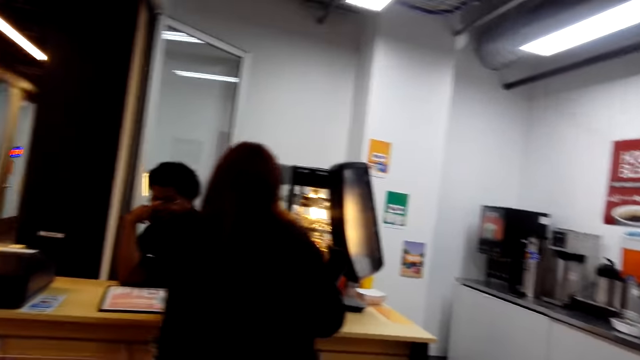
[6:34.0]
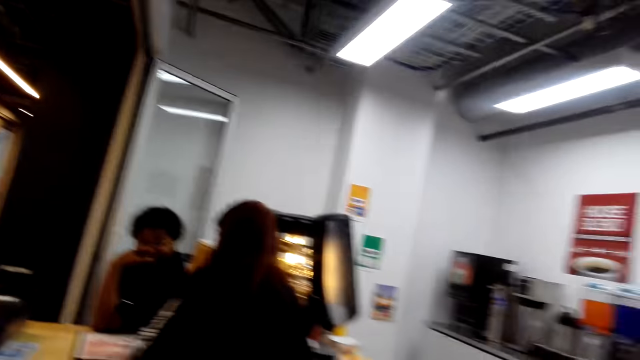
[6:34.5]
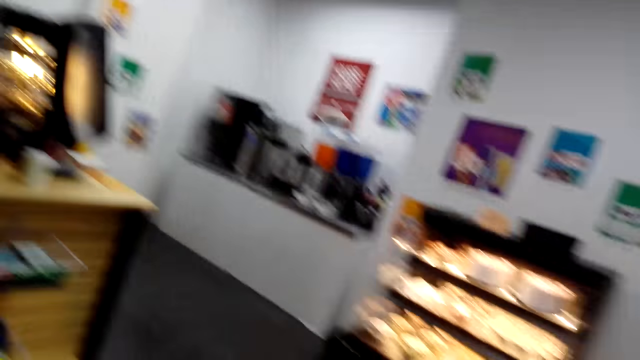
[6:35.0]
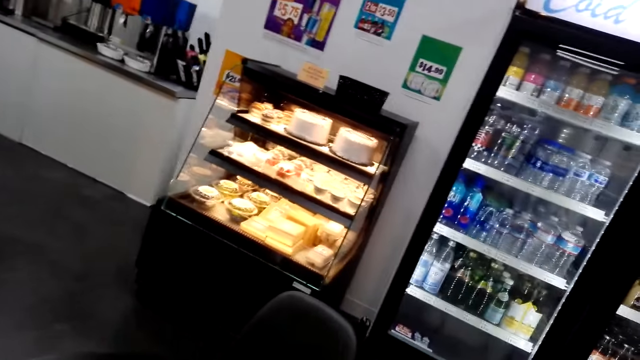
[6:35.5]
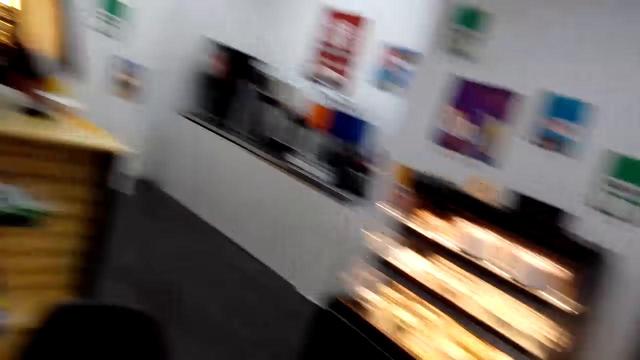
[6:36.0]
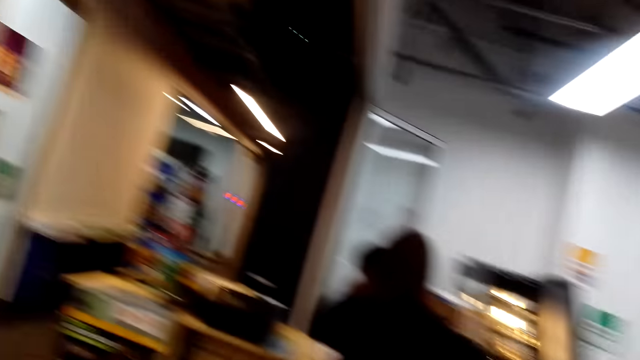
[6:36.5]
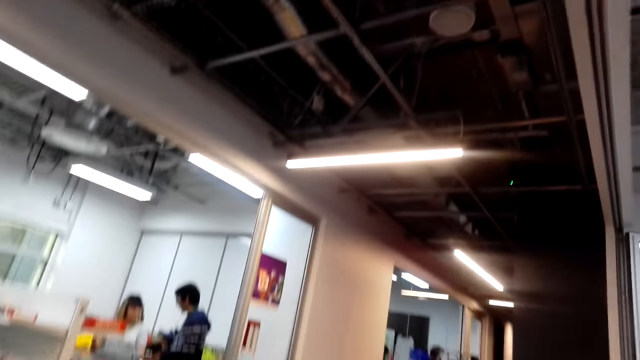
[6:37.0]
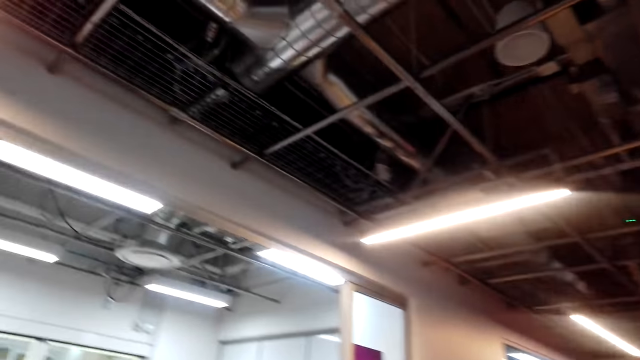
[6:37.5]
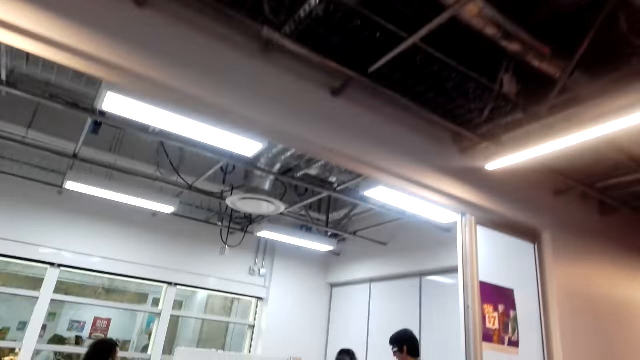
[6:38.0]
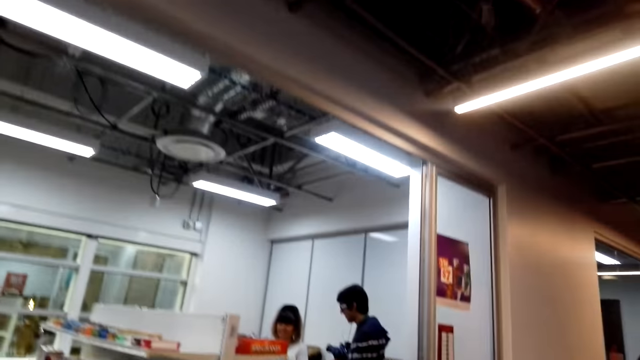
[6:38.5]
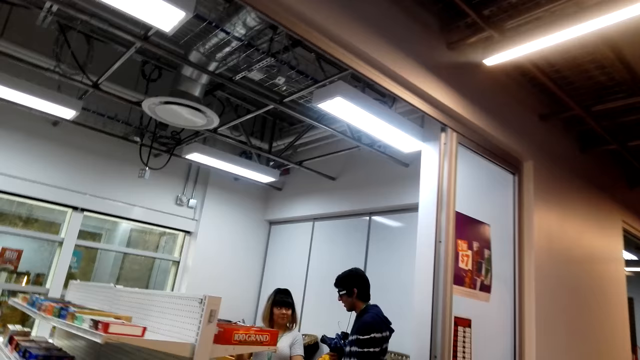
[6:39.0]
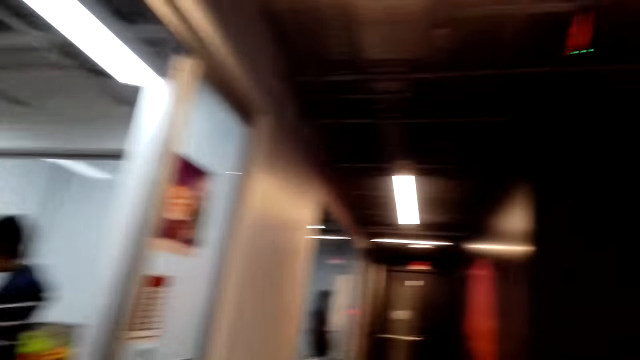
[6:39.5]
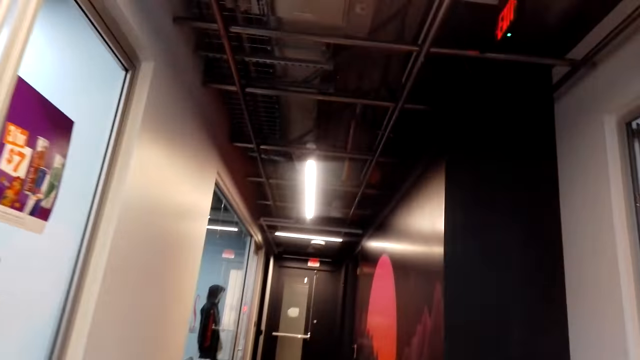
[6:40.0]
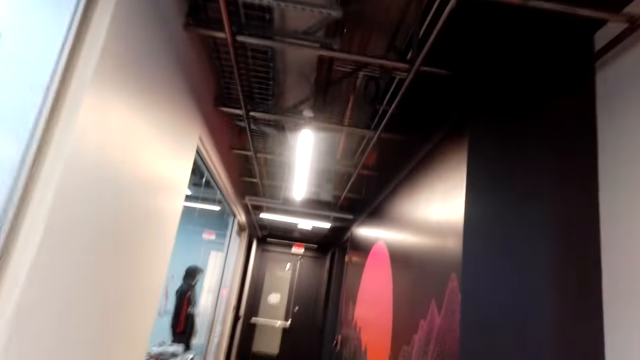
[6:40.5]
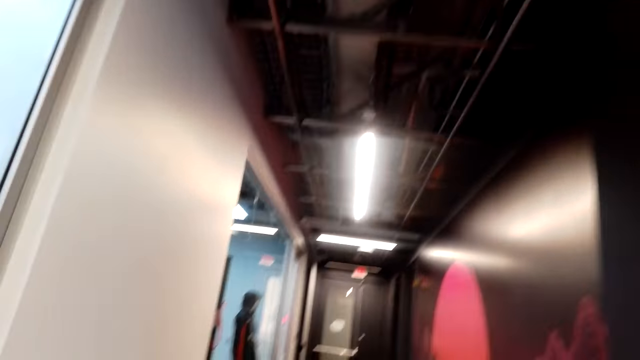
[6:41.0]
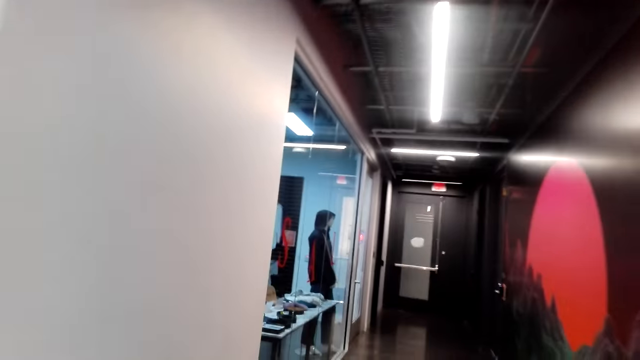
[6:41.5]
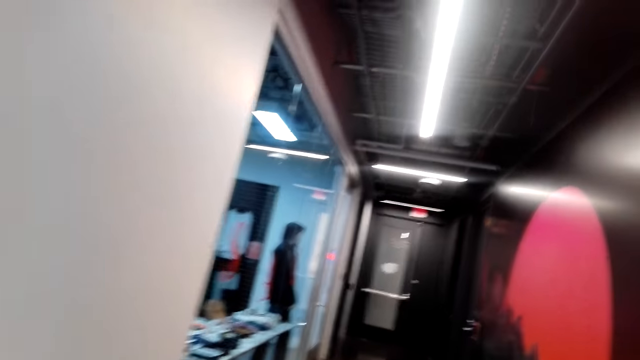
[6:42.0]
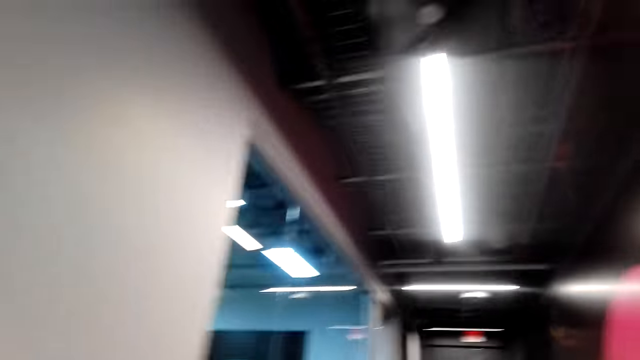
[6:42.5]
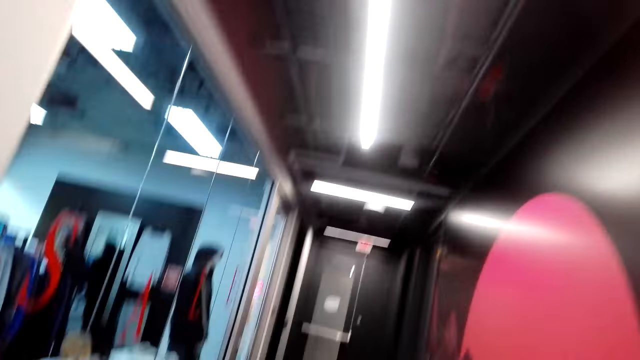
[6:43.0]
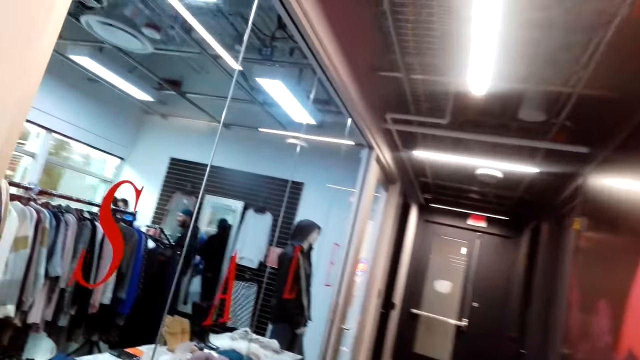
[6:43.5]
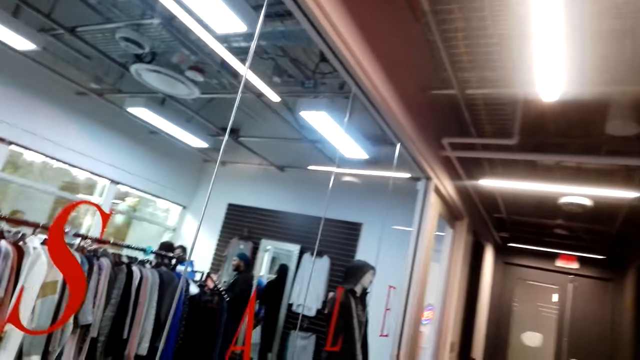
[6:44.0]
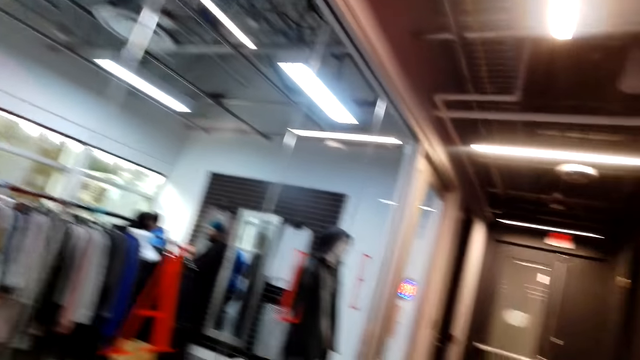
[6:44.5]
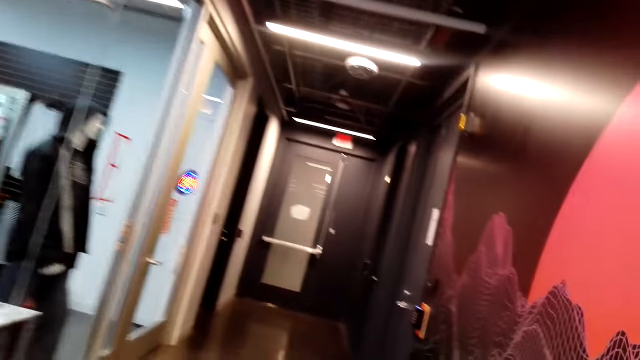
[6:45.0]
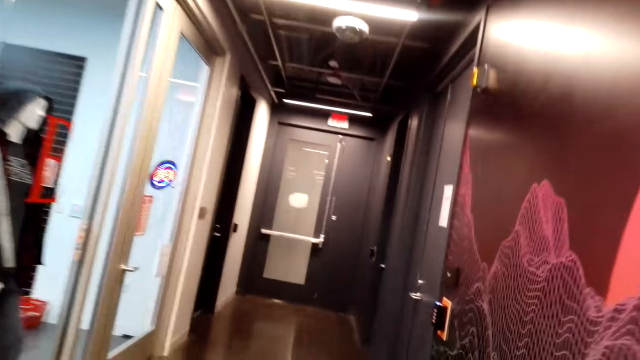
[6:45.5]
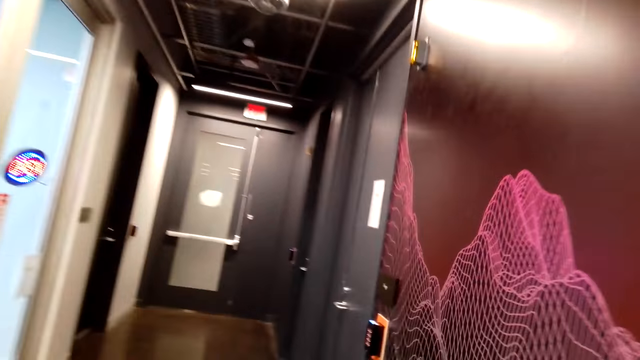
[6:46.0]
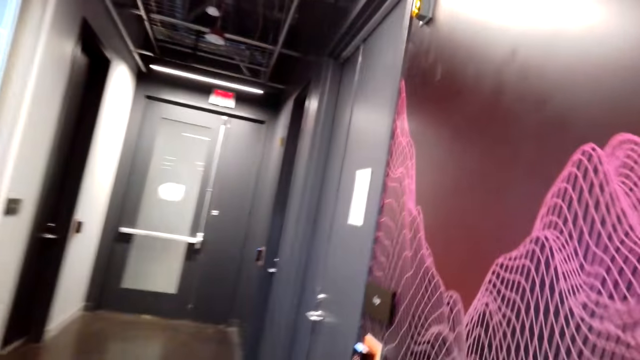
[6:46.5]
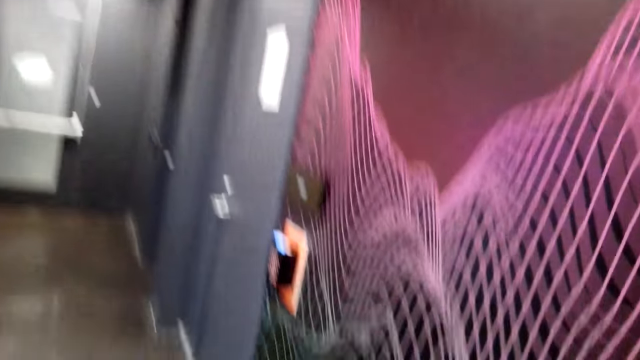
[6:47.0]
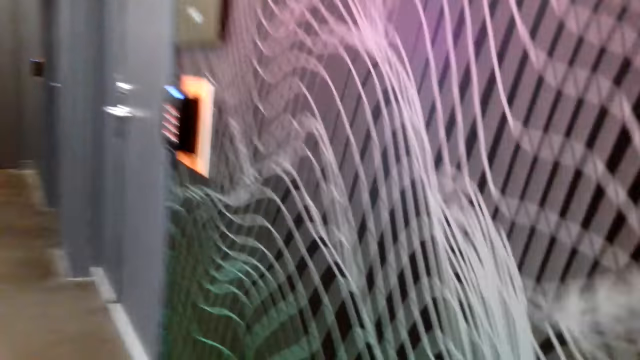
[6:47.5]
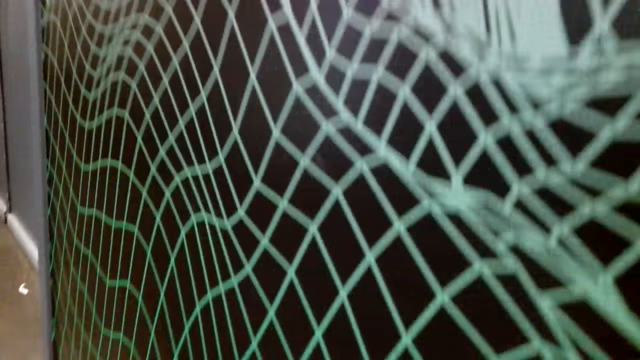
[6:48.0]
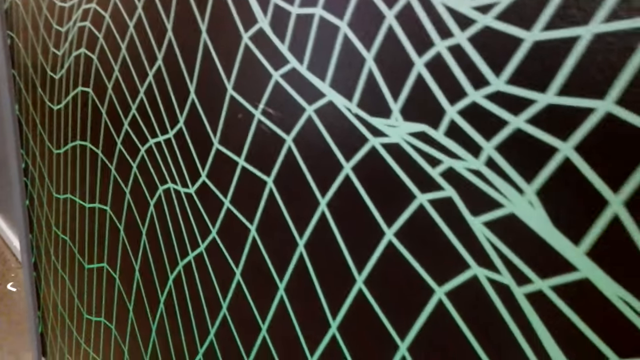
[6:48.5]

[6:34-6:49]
The camera wearer looks around the supermarket. They walk in the supermarket. They walk out of the supermarket. They walk in the corridor.

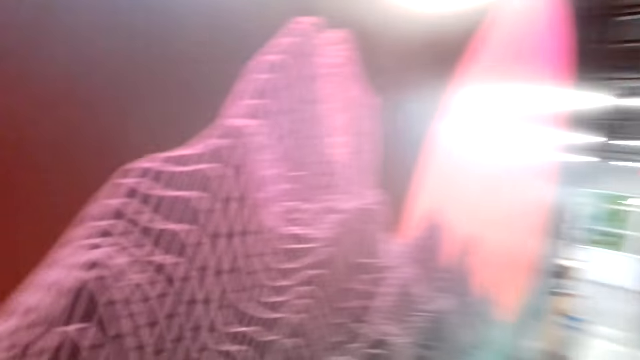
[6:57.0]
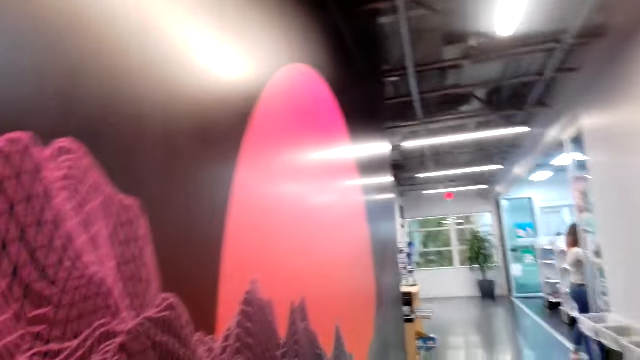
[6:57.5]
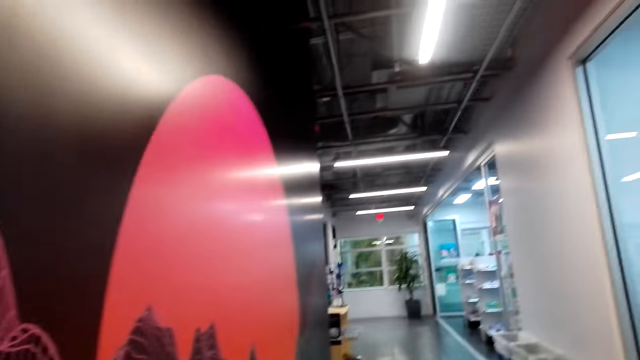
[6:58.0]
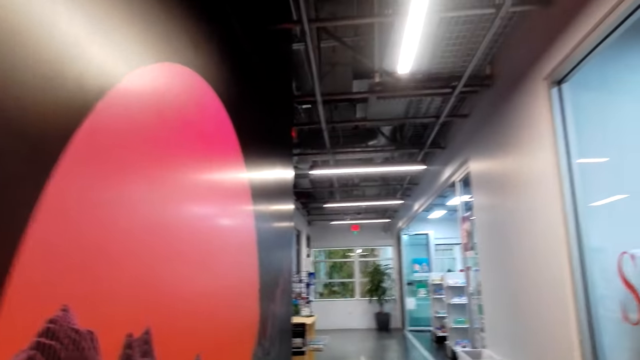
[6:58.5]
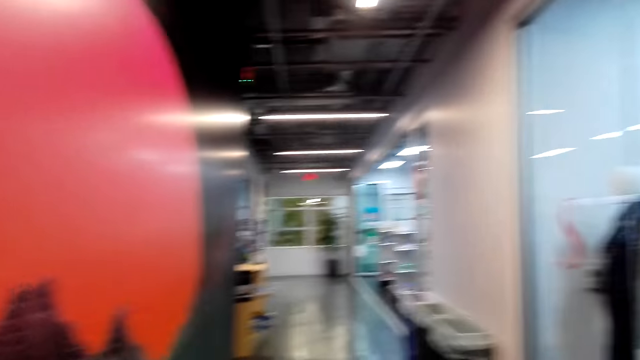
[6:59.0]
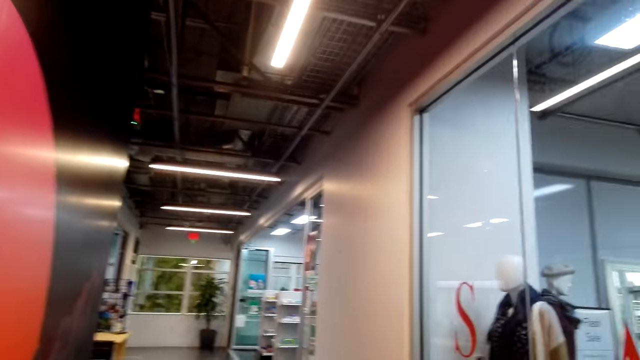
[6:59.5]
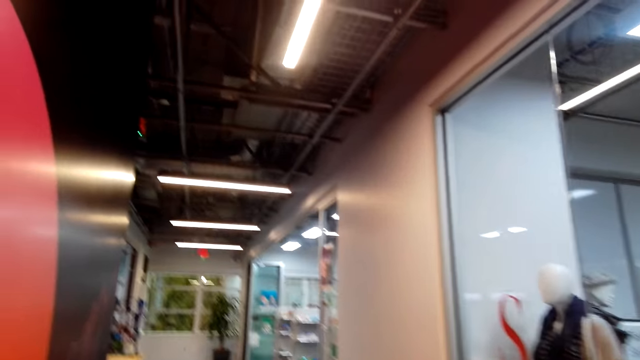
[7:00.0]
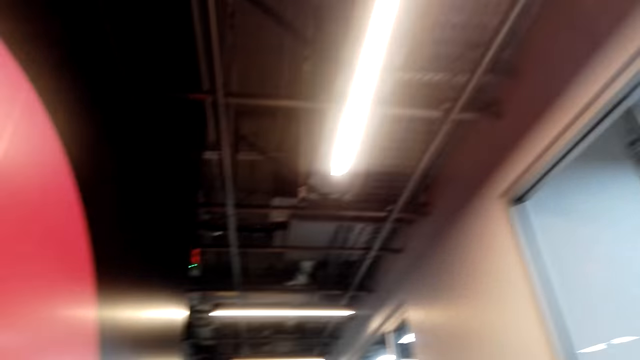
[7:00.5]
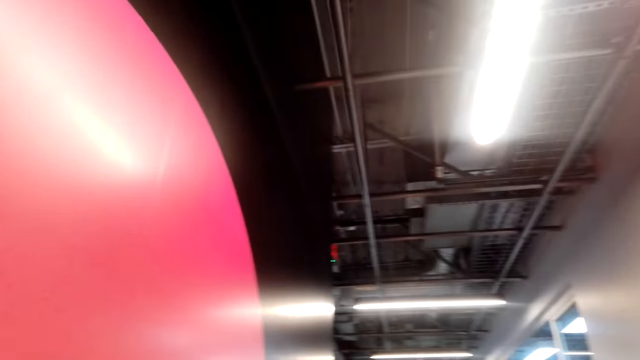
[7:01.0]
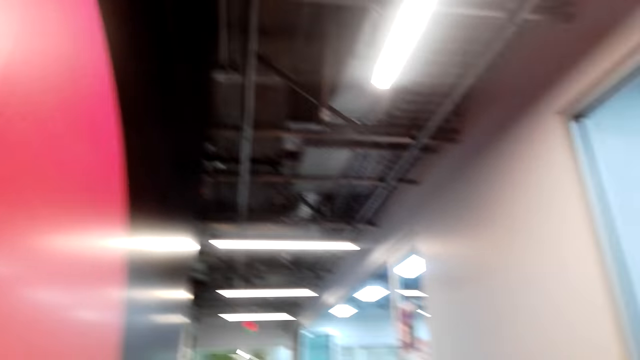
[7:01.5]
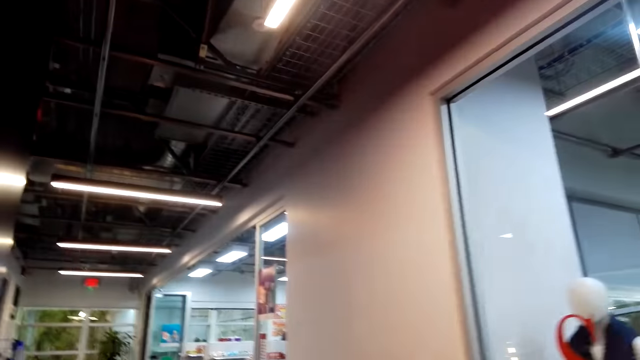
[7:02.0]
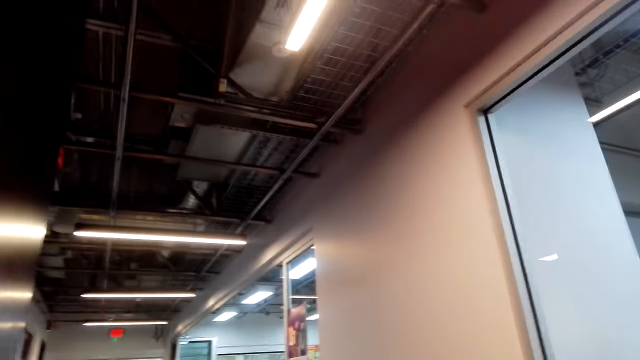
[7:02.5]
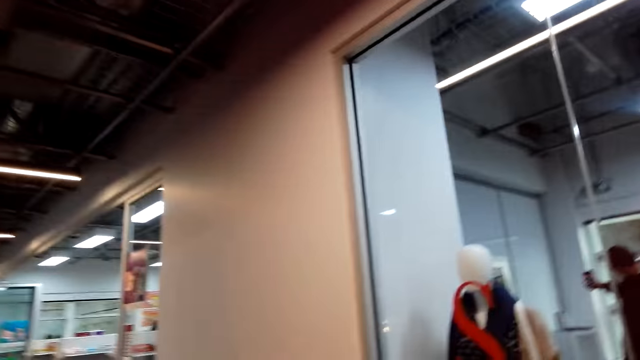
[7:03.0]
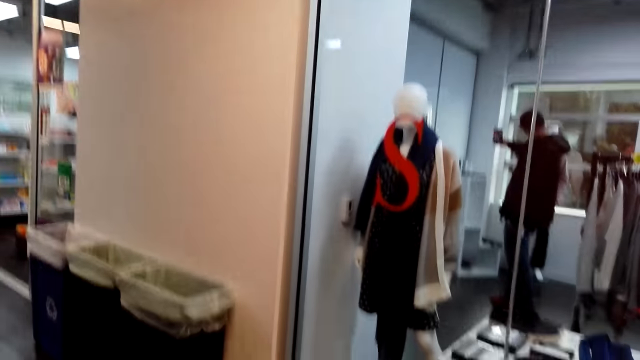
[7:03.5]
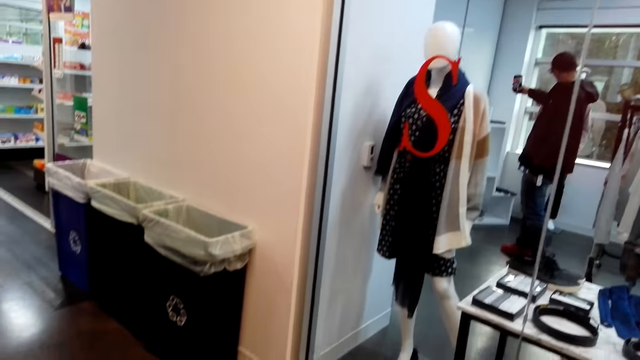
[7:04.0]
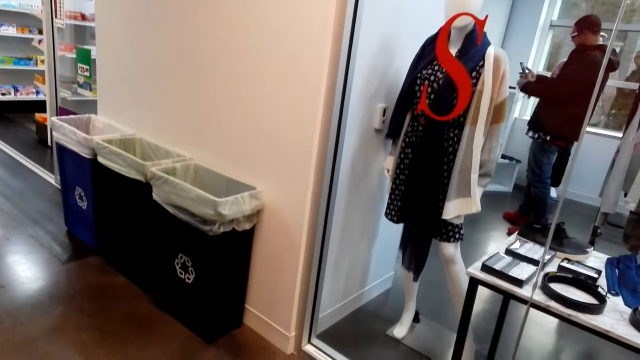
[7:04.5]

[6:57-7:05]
The camera wearer looks around.
